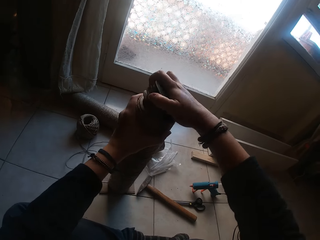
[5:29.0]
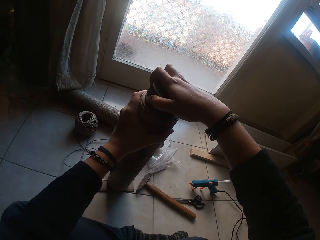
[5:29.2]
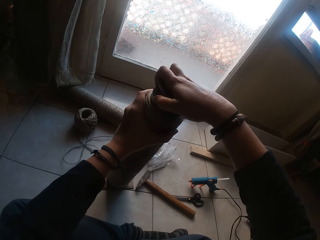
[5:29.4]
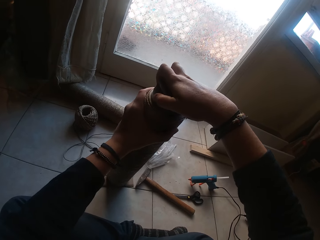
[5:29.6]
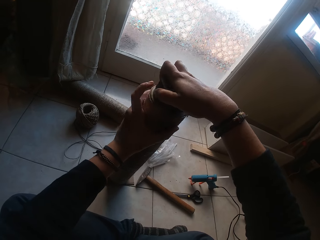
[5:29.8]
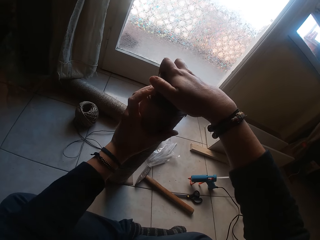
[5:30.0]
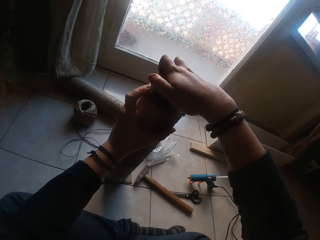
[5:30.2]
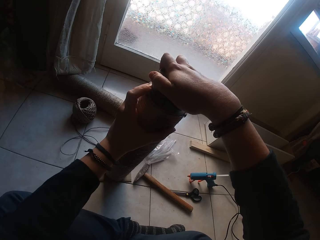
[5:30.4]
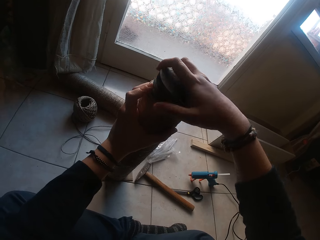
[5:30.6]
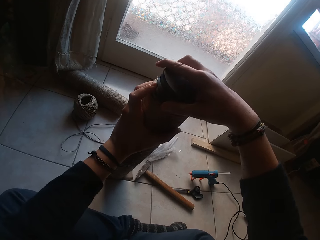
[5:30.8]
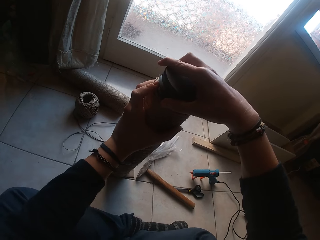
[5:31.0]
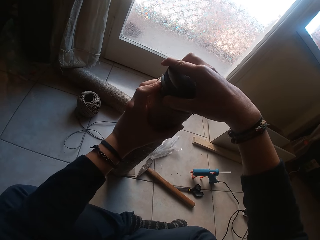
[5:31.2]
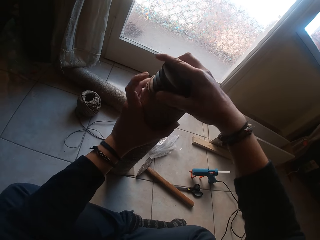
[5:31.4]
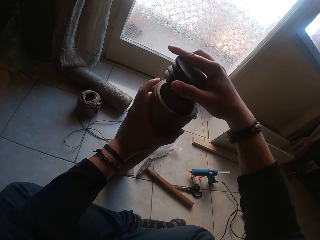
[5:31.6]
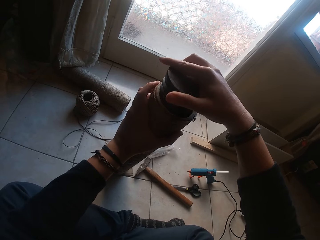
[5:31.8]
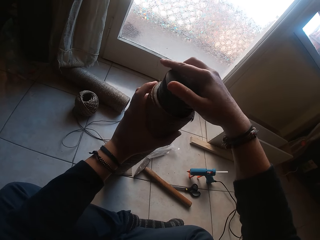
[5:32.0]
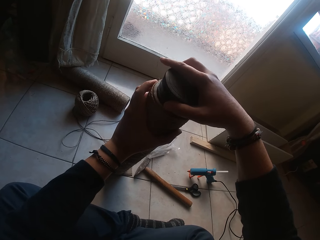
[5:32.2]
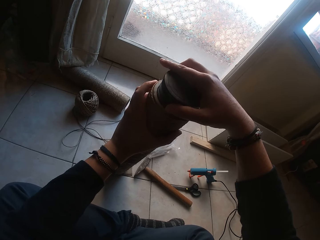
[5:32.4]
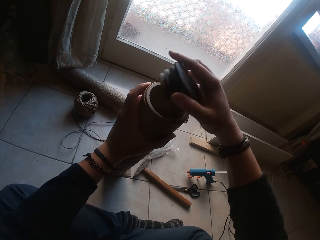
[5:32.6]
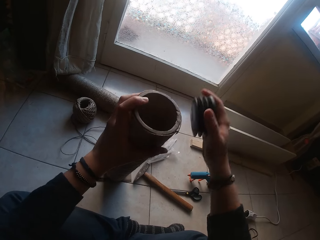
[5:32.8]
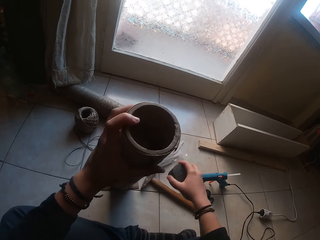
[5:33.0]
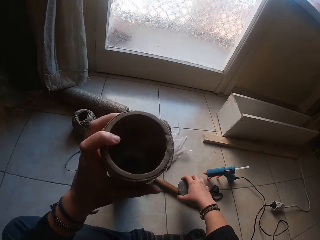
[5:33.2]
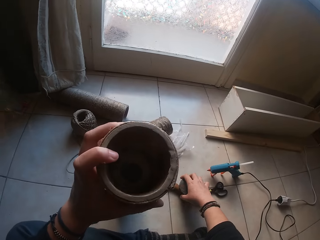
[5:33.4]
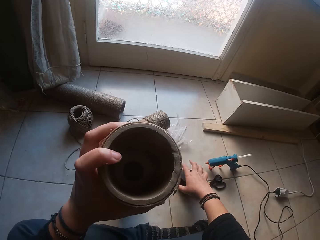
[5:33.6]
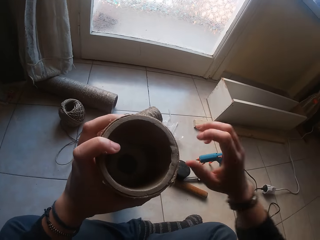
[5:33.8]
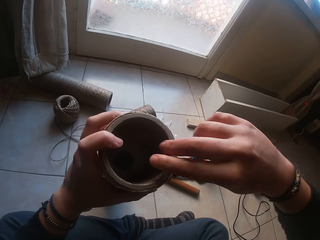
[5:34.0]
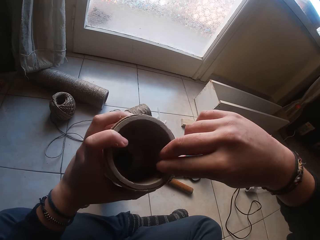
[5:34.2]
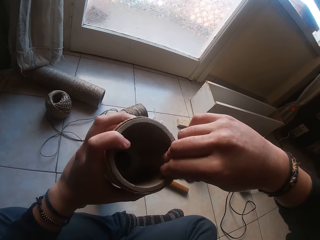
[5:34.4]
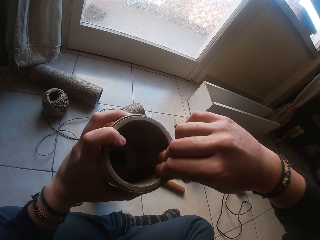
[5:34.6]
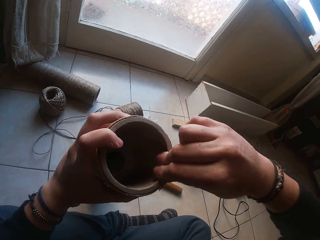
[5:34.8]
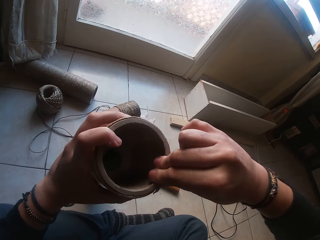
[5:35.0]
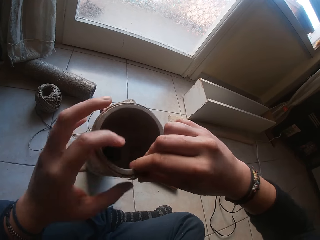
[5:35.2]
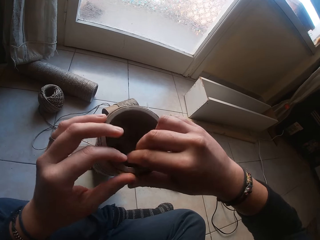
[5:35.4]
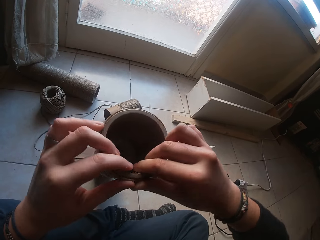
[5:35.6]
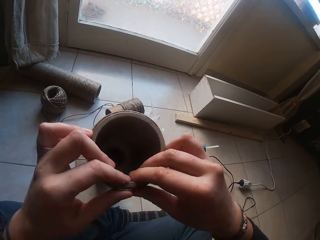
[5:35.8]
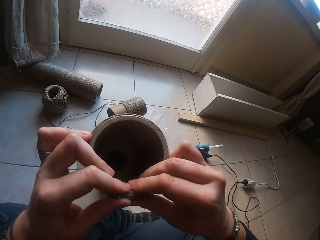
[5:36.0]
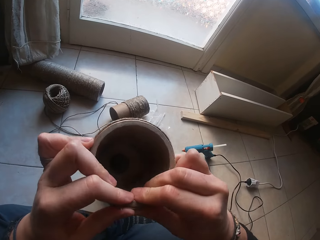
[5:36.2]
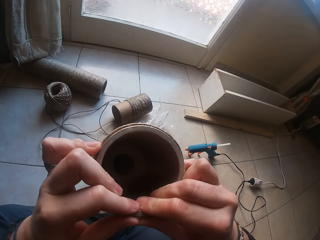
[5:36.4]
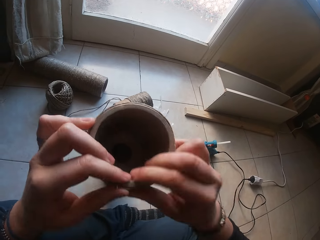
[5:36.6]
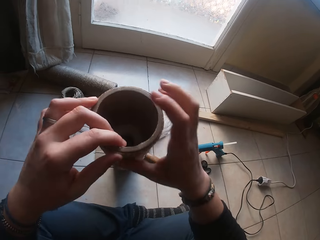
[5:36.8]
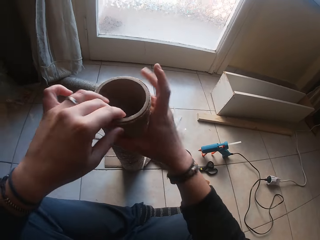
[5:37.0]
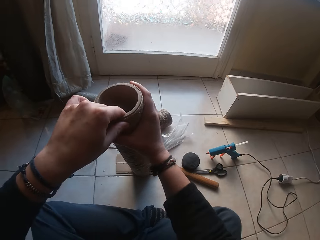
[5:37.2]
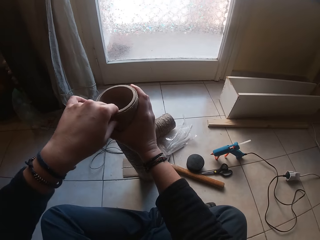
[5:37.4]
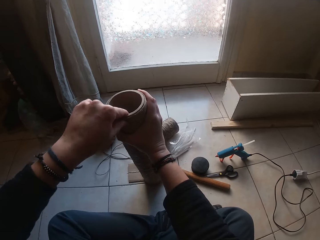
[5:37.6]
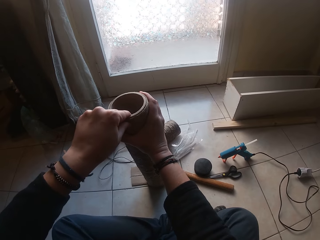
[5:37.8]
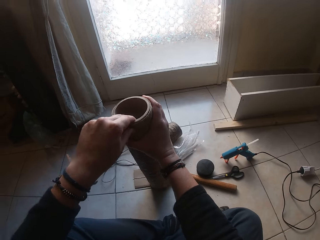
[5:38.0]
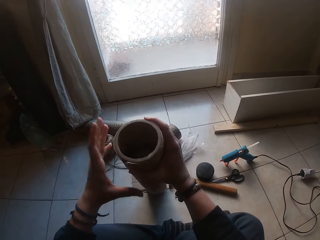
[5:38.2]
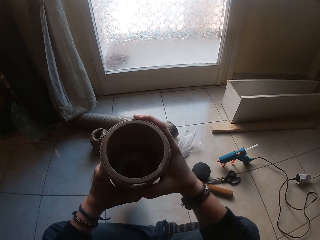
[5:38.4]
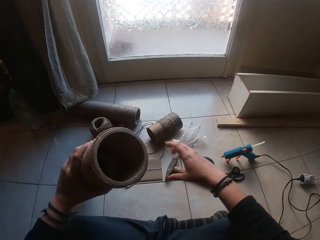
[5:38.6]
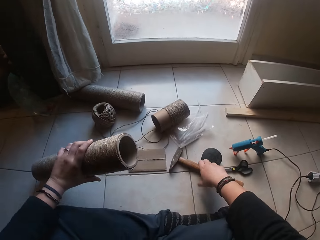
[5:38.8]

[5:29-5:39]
The camera wearer places the cardboard tube cover in his right hand on the floor. He presses the wall of the cardboard tube cover with his right hand. He presses the wall of the cardboard tube cover with his hands. He presses the wall of the cardboard tube cover with his left hand.

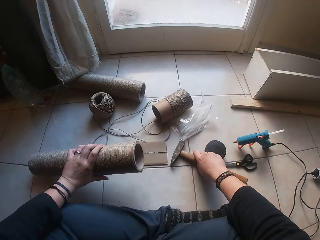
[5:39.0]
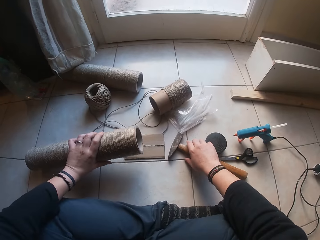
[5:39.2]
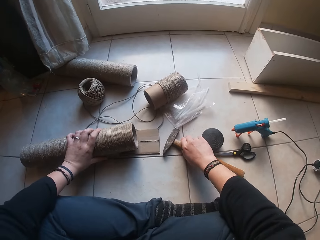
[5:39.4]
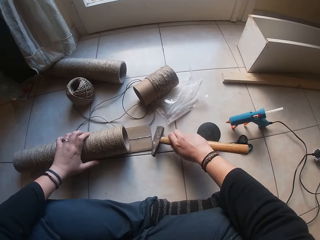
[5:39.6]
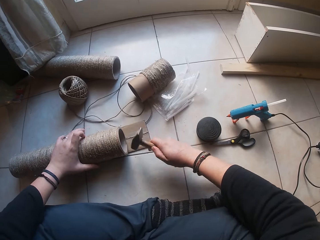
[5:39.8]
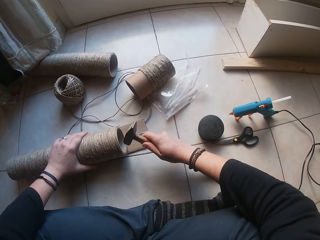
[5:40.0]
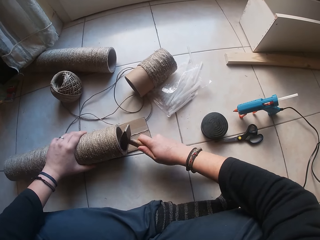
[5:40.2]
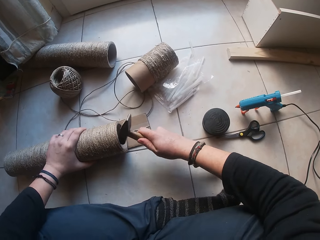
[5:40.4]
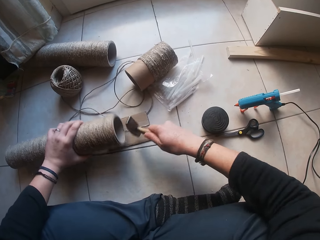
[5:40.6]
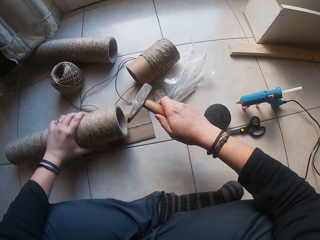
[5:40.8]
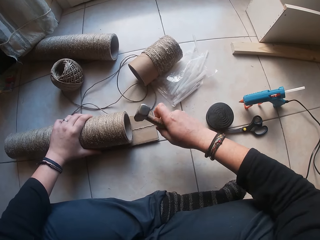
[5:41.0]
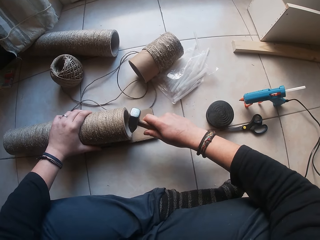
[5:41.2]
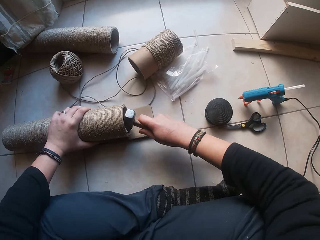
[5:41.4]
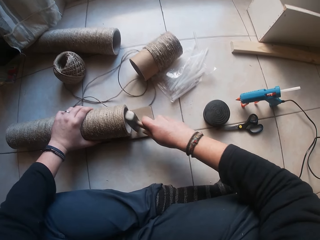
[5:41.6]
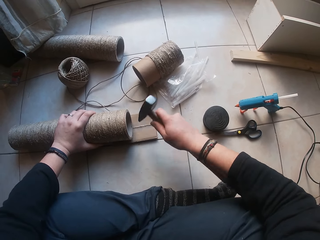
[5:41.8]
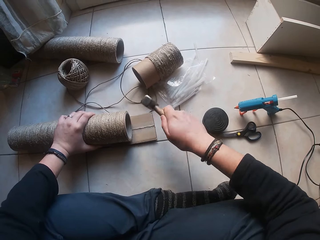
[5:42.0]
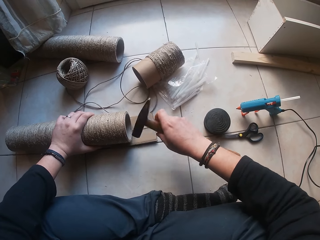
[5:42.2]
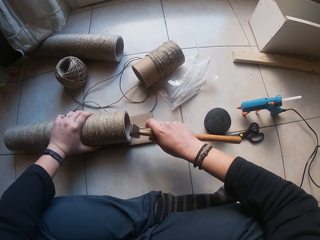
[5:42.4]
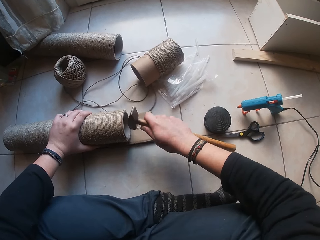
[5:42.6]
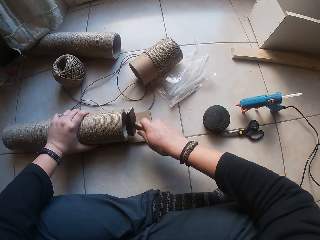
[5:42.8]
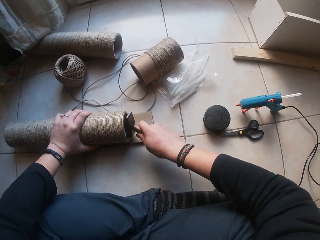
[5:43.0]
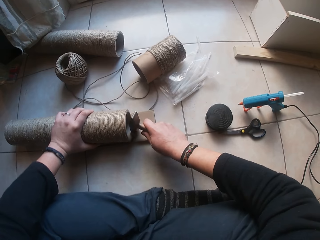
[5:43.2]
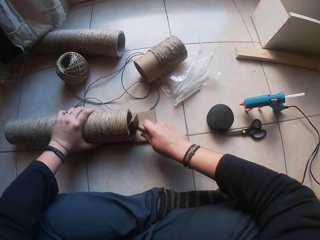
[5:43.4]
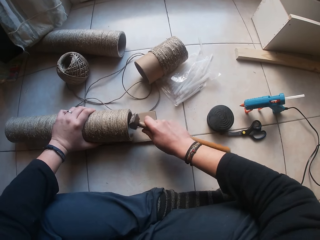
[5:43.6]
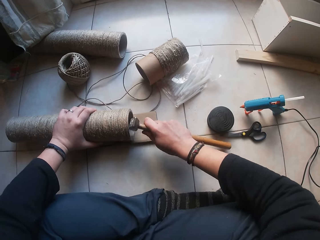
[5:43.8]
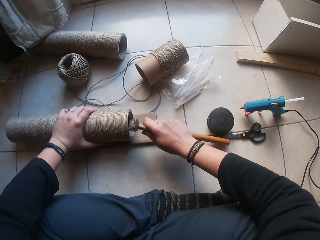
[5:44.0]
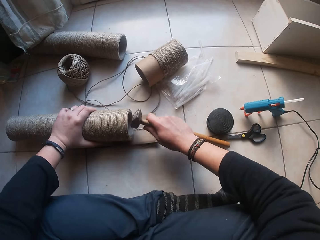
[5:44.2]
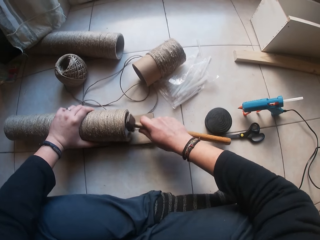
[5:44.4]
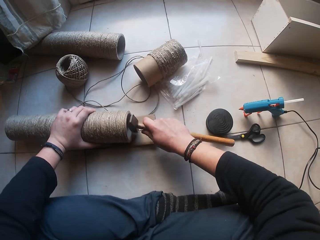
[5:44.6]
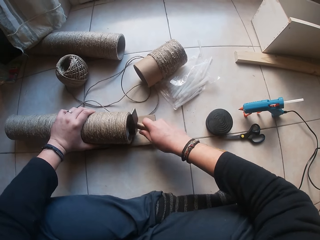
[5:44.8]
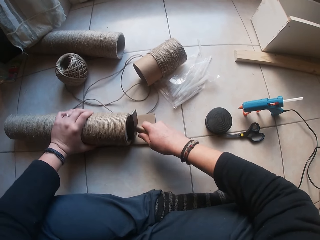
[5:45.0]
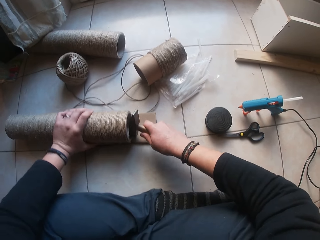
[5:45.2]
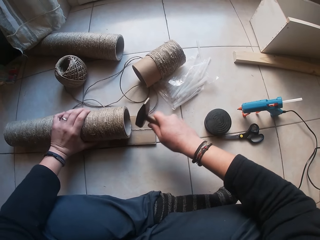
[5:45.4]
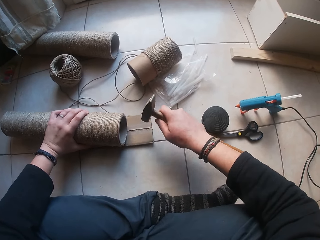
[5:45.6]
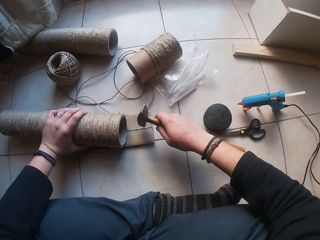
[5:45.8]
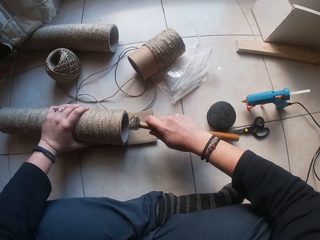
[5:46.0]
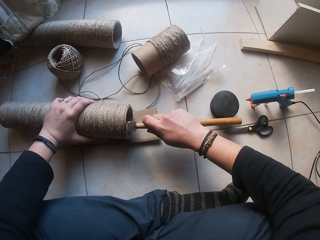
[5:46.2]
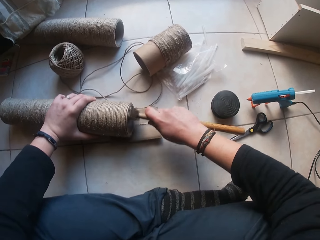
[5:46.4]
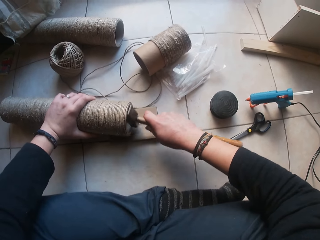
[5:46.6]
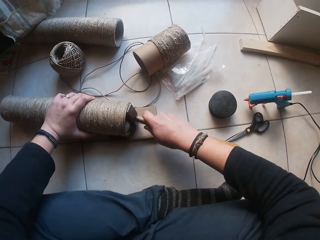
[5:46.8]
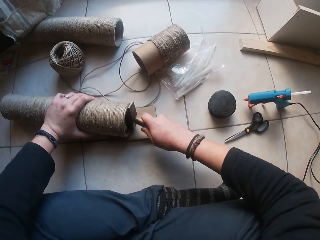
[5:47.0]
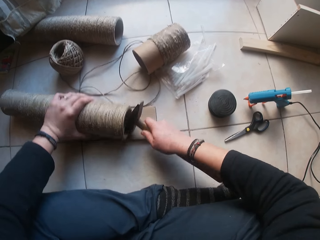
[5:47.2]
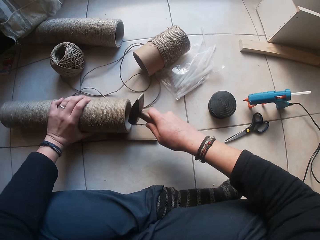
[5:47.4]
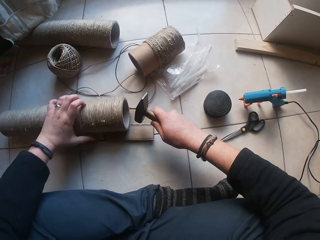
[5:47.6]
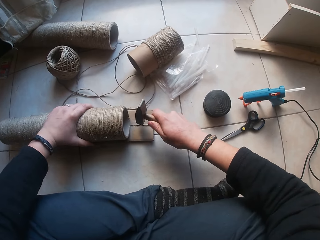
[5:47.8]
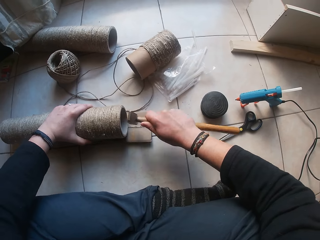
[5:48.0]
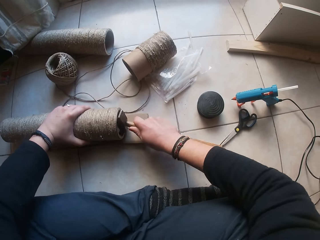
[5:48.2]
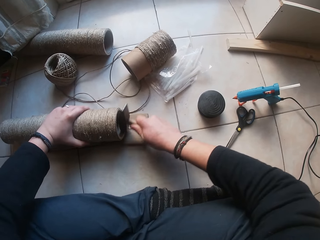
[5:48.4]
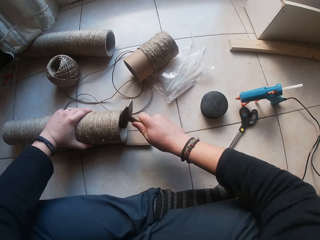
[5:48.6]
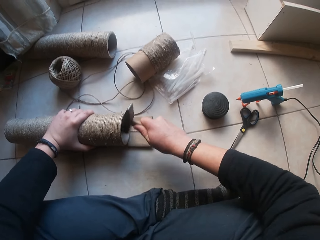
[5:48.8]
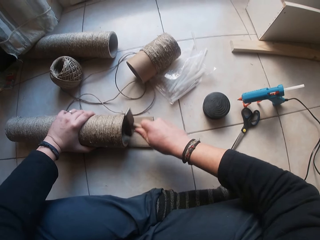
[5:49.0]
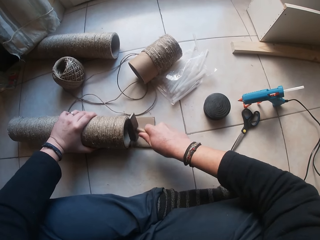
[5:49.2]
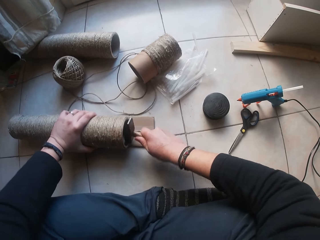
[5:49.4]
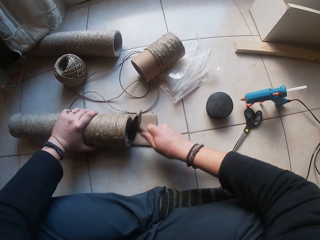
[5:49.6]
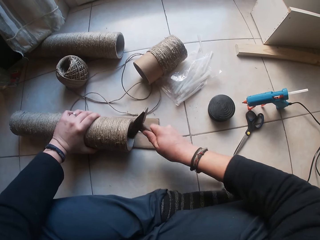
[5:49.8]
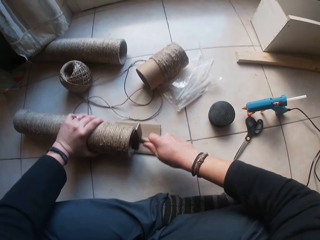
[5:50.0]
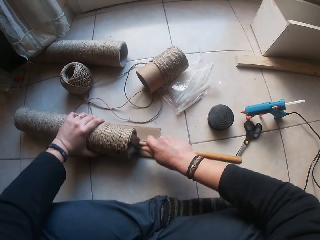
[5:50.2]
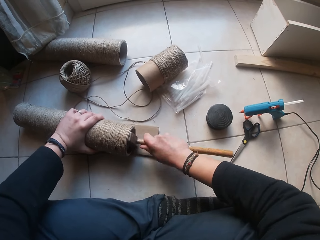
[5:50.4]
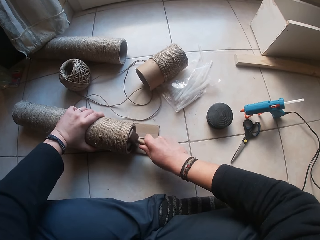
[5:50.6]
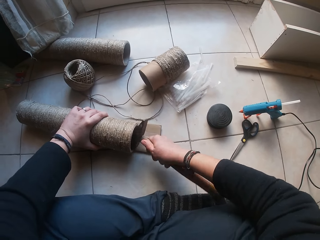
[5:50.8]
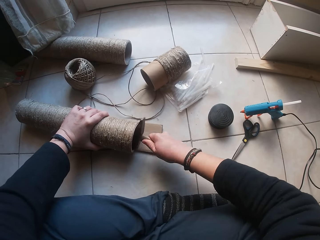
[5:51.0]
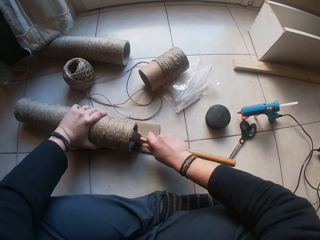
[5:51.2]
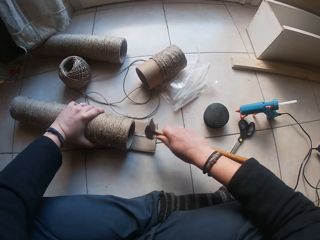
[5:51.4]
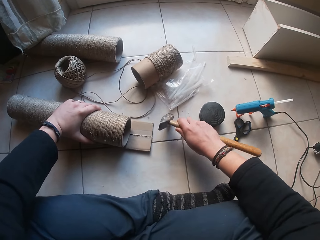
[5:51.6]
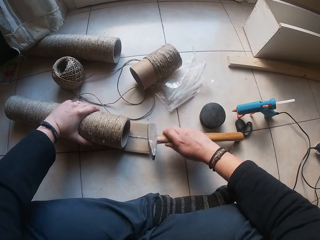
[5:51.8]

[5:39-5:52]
The camera wearer lays the cardboard tube on the floor with his left hand. He picks up the hammer from the floor with his right hand. He places the end of the cardboard tube in his left hand on the rectangular cardboard on the floor. He hits the inner wall of the cardboard tube cover with the hammer in his right hand. He adjusts the cardboard tube in his left hand on the rectangular cardboard on the floor. He hits the inner wall of the cardboard tube cover with the hammer in his right hand.
